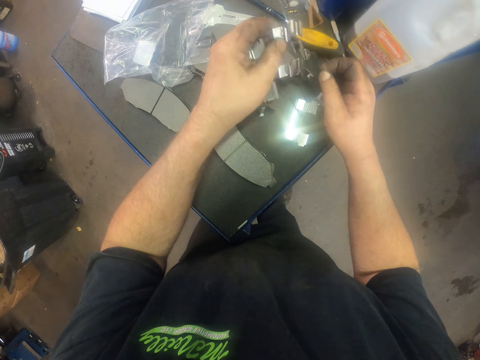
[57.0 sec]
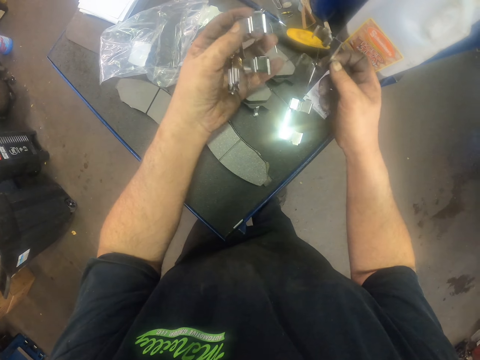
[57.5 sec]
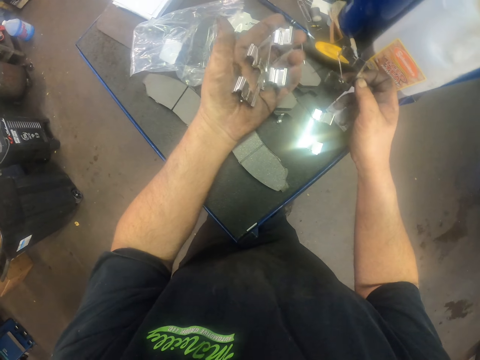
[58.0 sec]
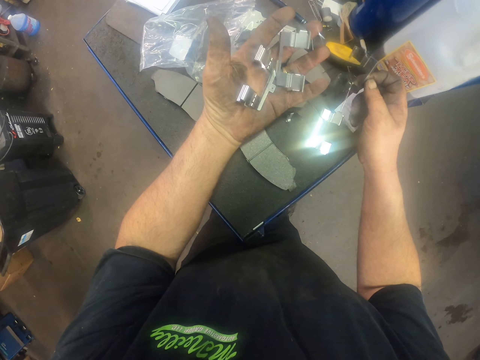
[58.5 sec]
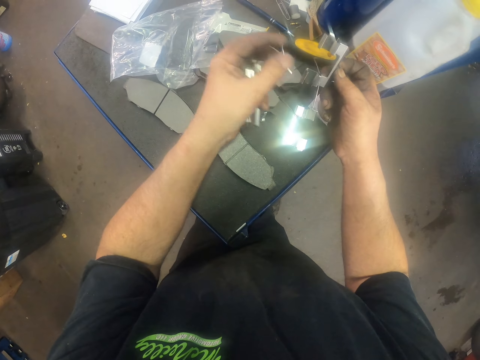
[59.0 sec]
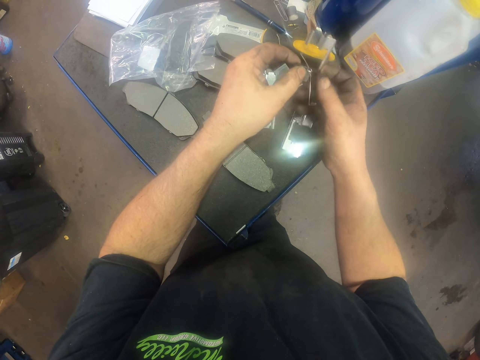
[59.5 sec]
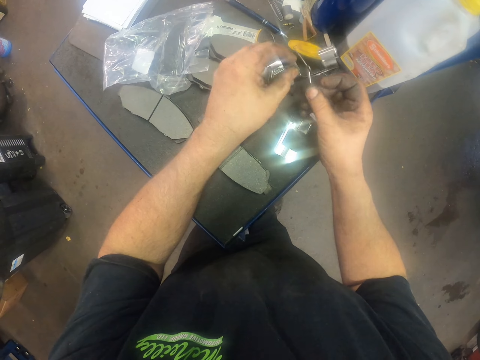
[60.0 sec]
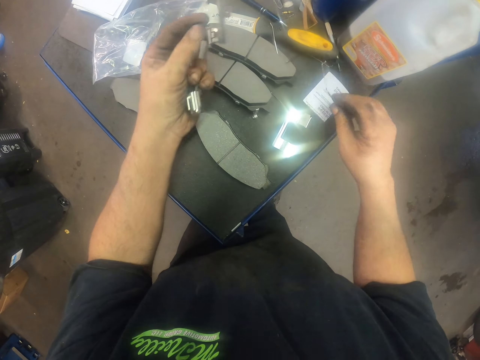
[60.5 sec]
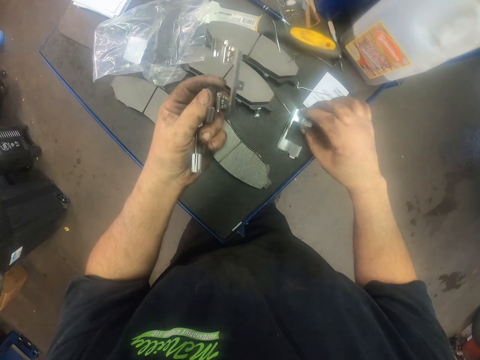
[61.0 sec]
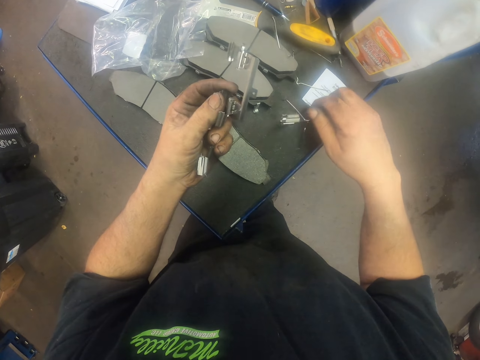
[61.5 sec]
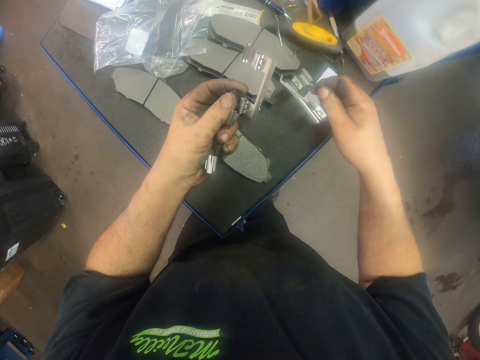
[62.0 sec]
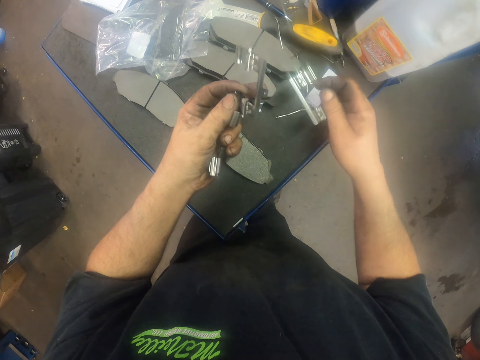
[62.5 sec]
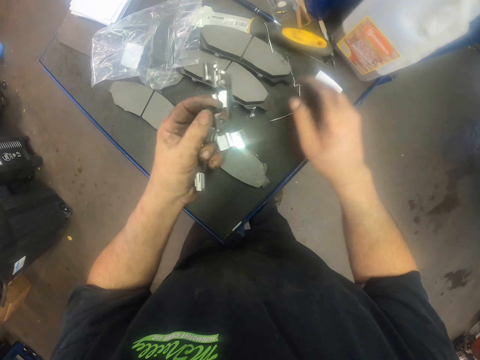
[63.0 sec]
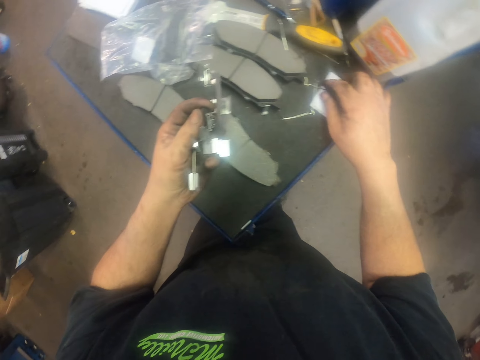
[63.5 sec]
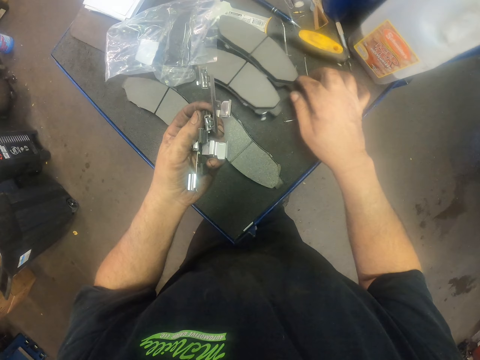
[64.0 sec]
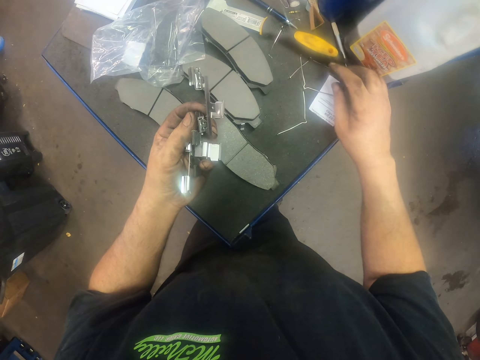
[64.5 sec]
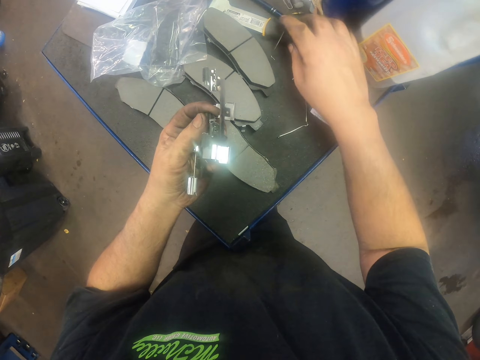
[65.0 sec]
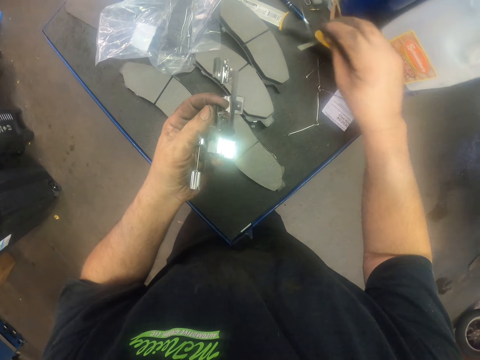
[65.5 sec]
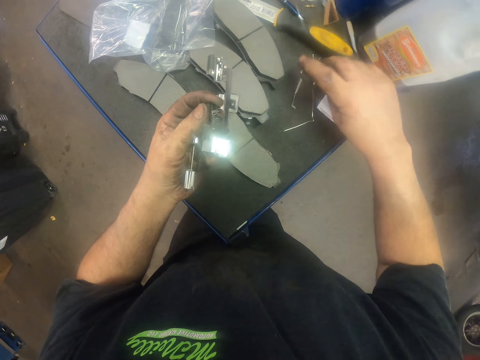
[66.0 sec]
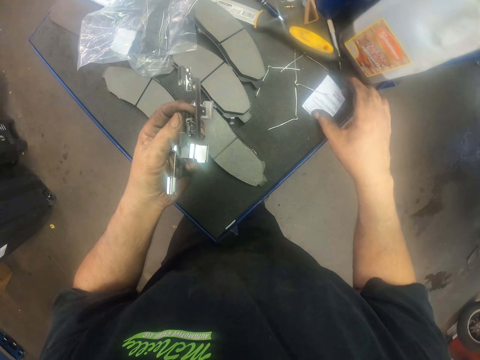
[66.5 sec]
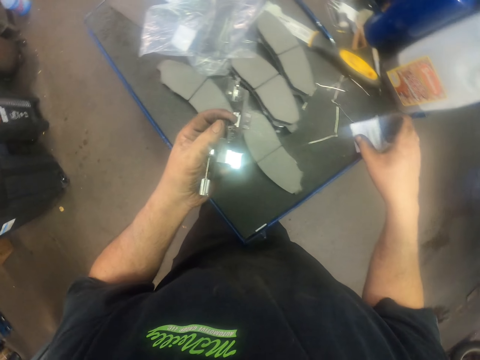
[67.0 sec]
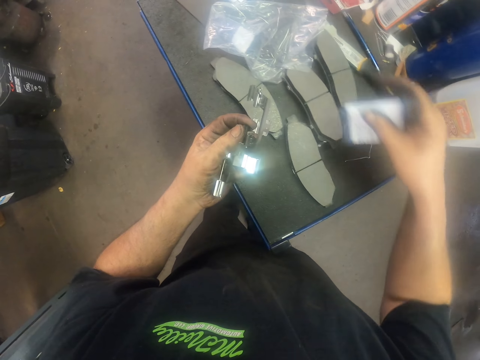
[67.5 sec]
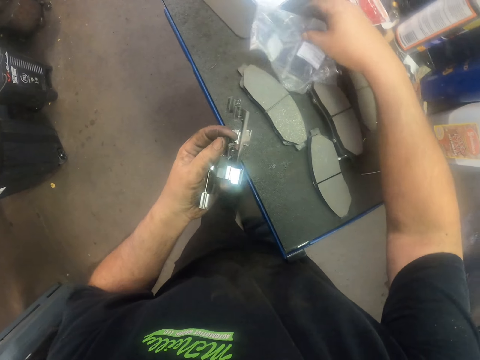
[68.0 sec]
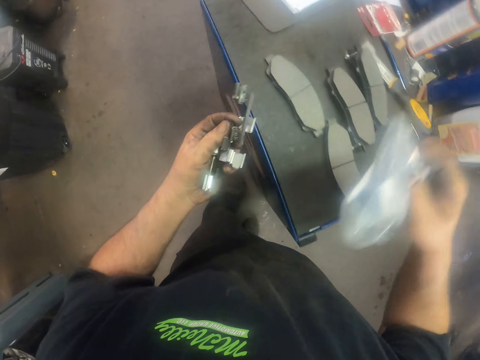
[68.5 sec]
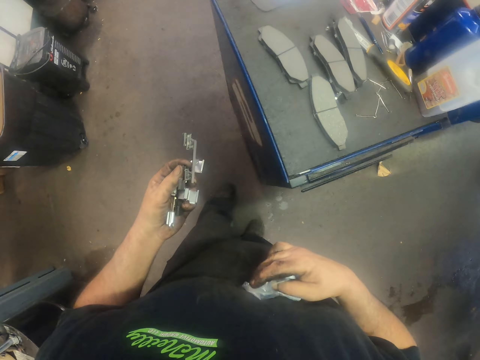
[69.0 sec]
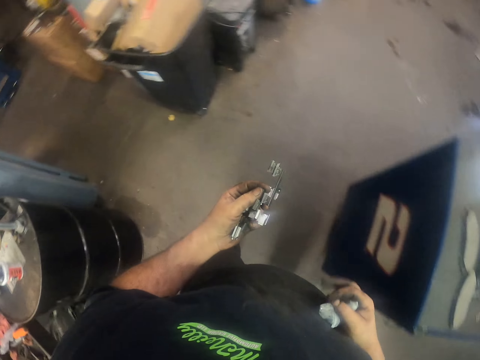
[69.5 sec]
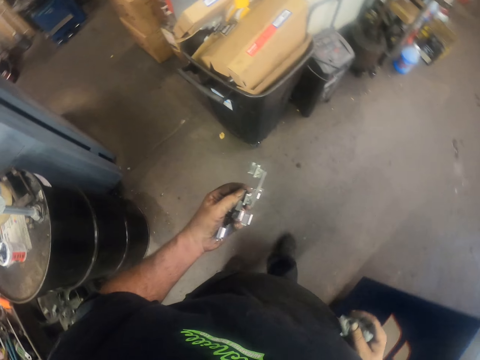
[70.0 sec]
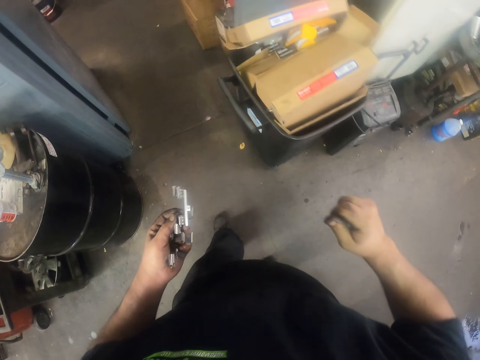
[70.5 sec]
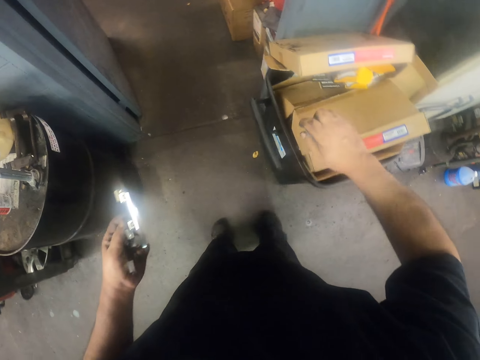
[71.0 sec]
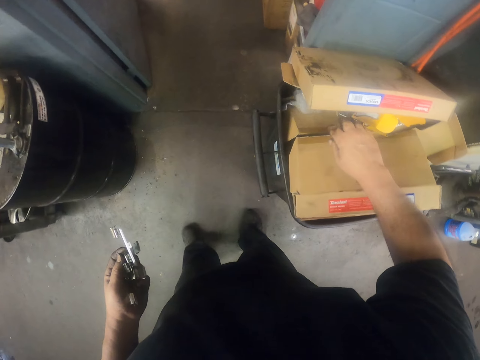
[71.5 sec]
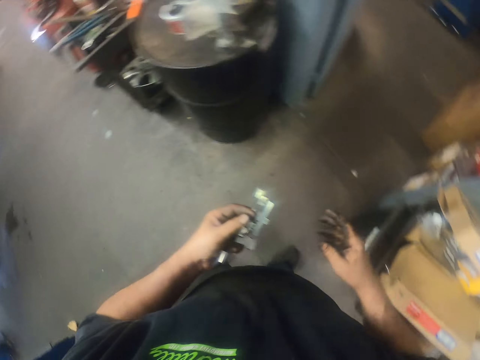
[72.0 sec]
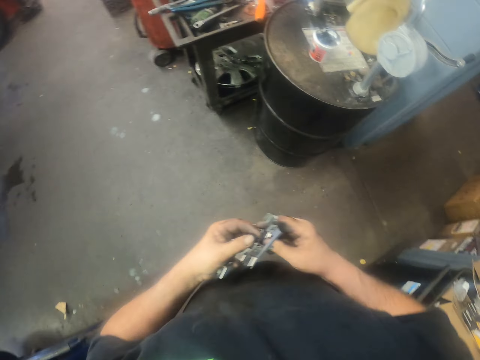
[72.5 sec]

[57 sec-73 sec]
The camera wearer picks up a brake spring. They pick up papers and pick up a polythene. They move. They put the papers in the bin. They drop the polythene in the dustbin.

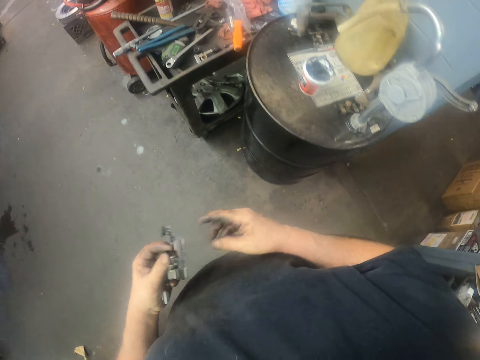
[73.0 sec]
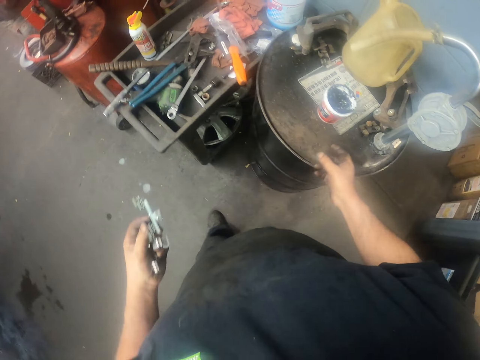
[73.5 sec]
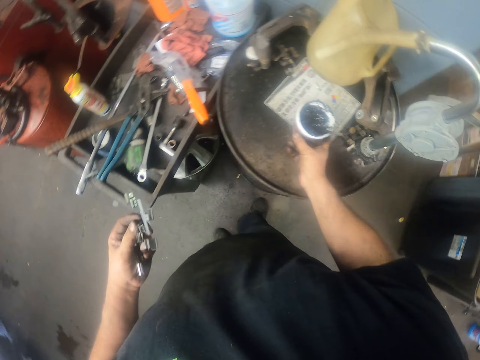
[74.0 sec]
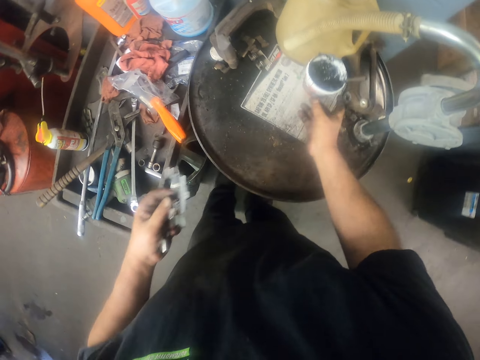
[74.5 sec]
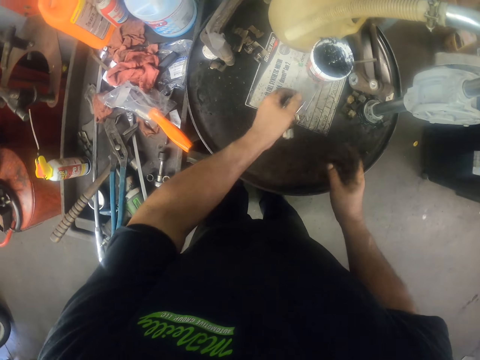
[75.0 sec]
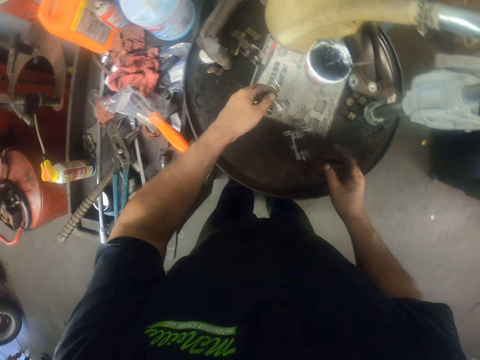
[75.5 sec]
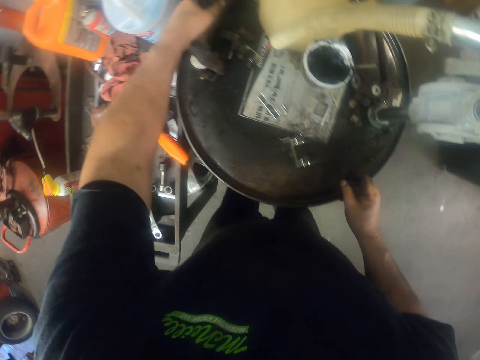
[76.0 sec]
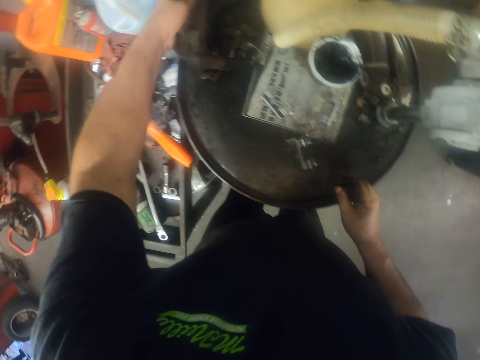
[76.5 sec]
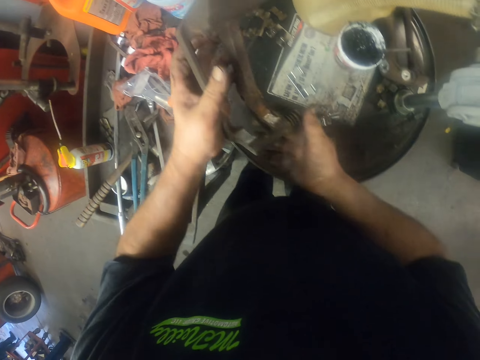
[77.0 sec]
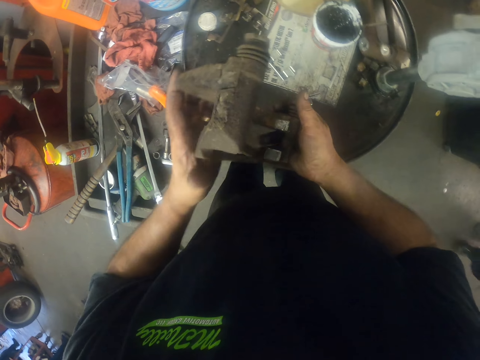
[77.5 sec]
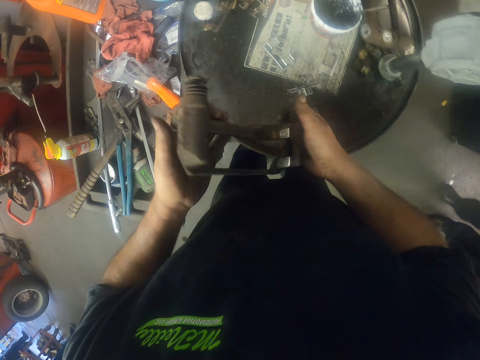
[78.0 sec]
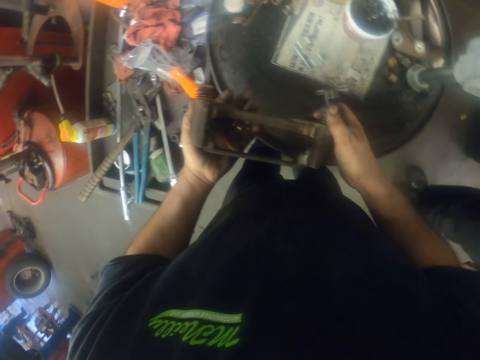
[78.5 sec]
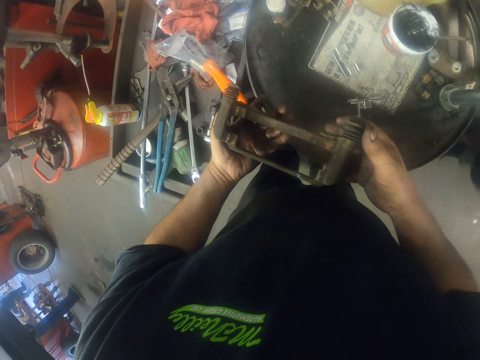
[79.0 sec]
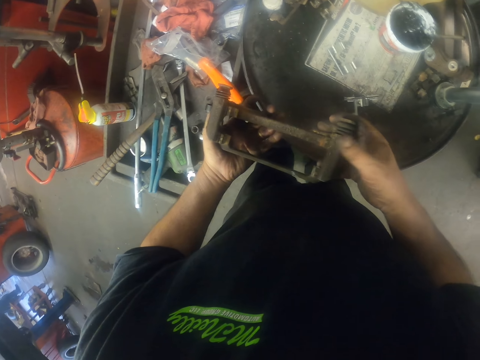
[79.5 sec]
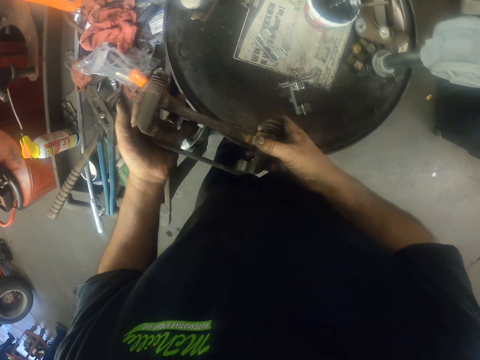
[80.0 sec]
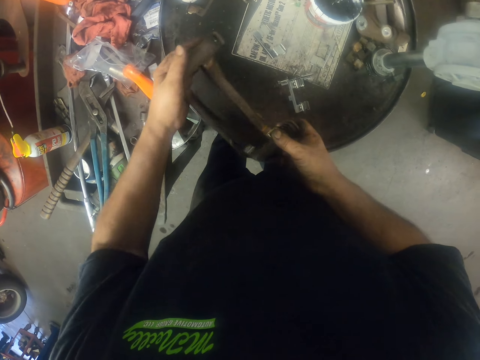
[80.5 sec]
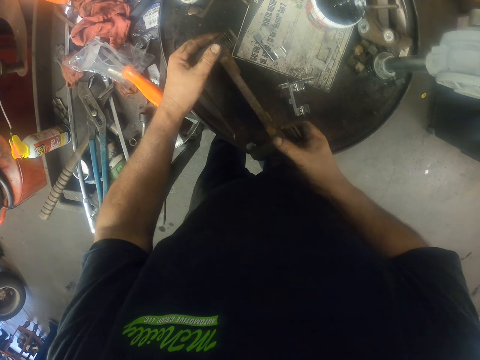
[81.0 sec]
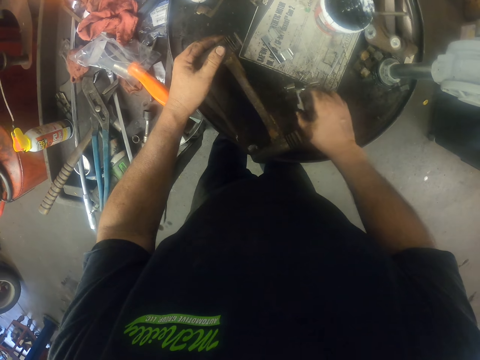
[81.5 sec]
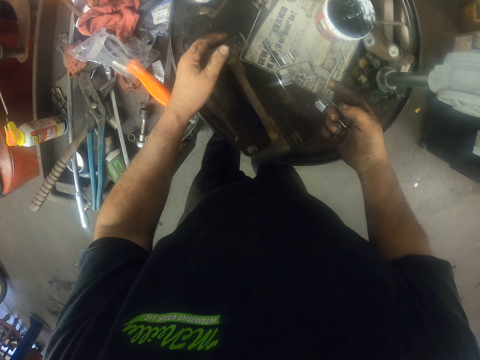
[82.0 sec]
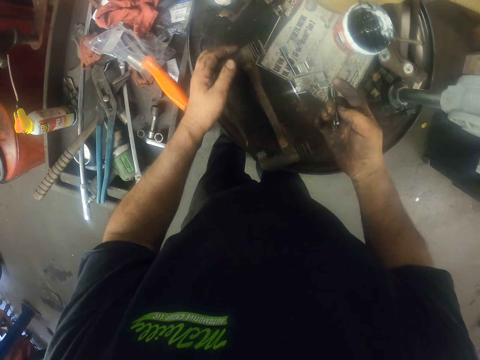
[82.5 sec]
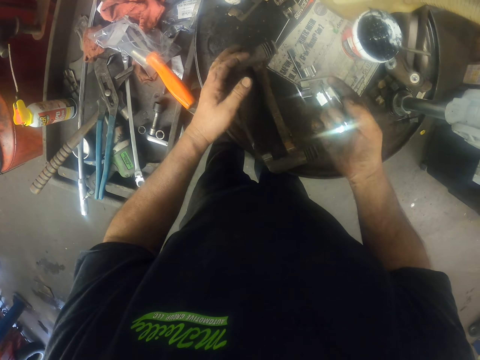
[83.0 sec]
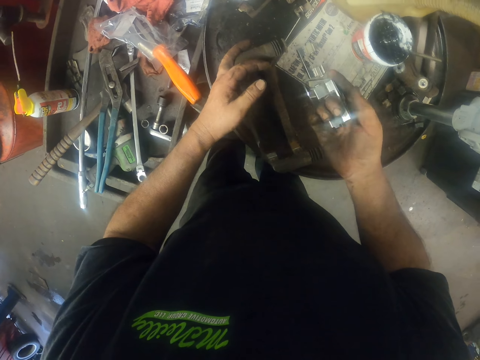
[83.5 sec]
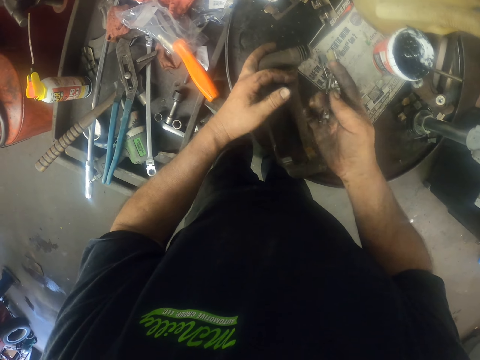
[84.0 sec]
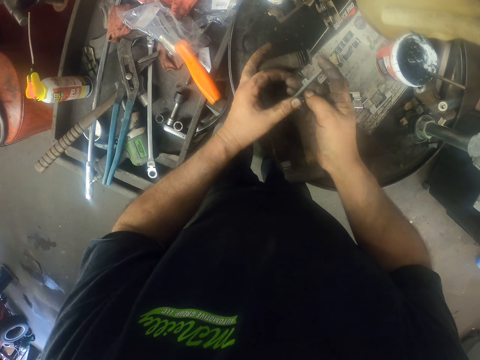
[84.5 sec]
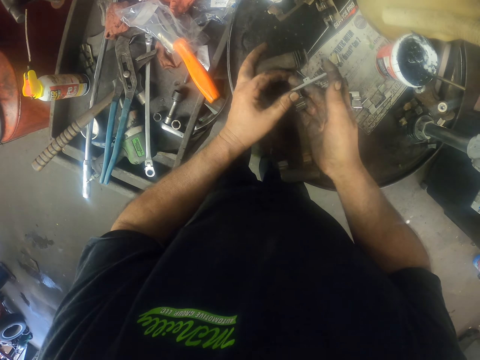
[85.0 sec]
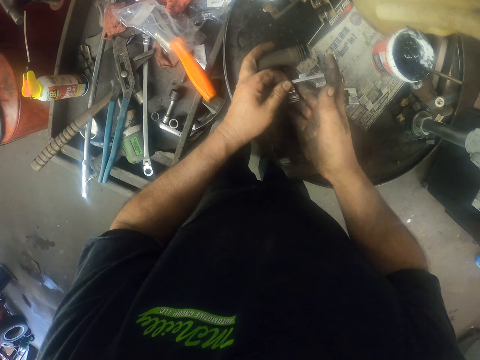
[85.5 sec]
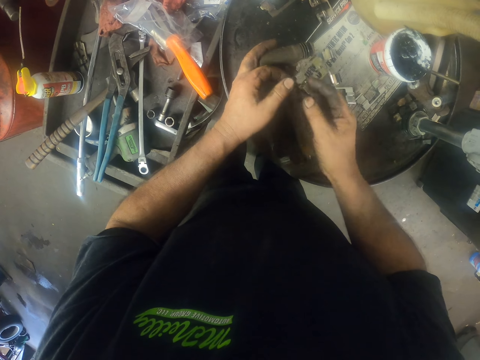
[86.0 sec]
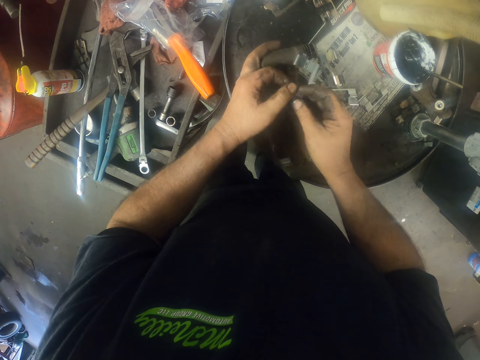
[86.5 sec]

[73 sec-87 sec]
The camera wearer moves. They move the oil. They drop the pad clips on the surface. They pick up the brake caliper. They pick up a pad clip.
